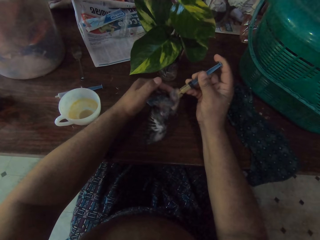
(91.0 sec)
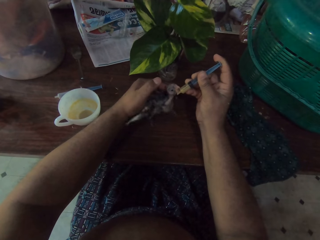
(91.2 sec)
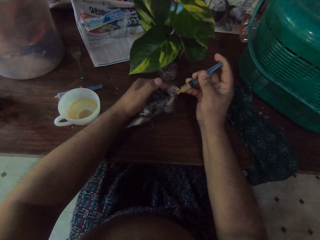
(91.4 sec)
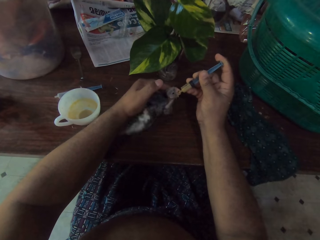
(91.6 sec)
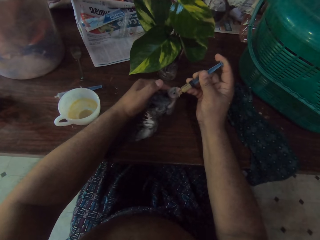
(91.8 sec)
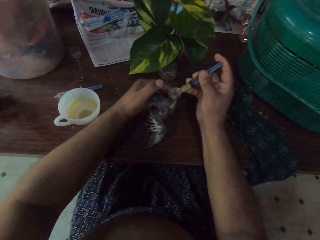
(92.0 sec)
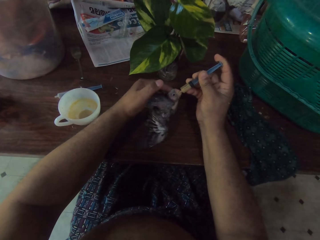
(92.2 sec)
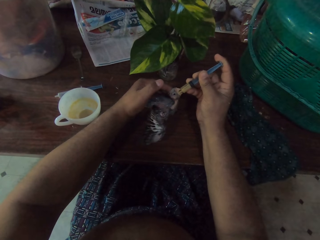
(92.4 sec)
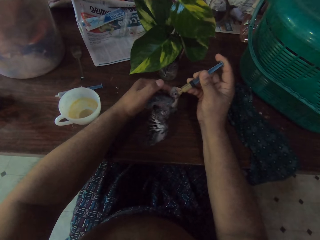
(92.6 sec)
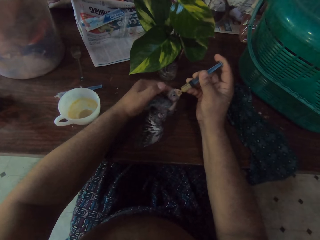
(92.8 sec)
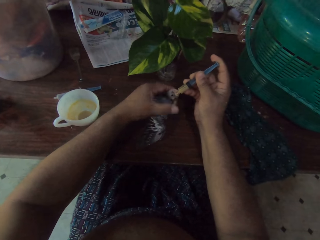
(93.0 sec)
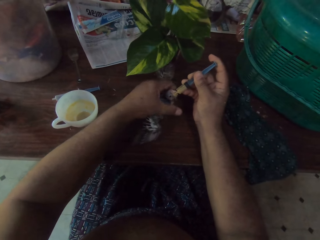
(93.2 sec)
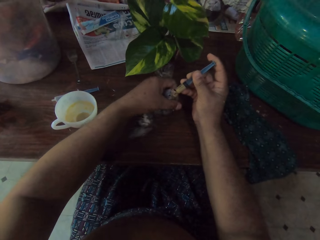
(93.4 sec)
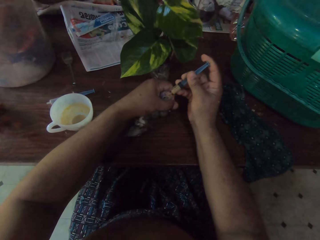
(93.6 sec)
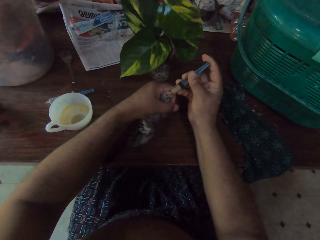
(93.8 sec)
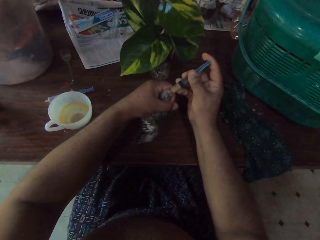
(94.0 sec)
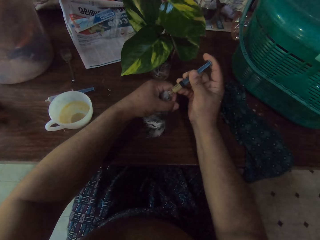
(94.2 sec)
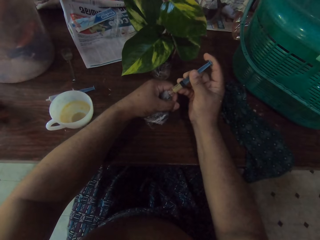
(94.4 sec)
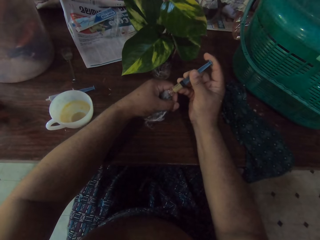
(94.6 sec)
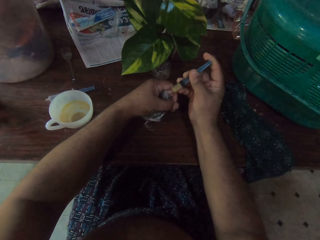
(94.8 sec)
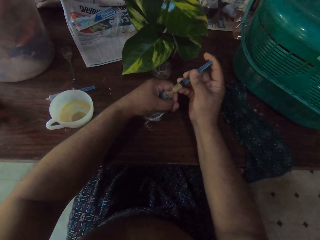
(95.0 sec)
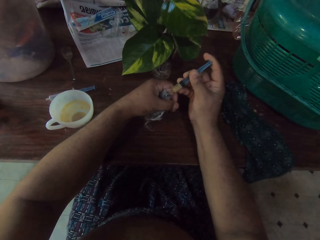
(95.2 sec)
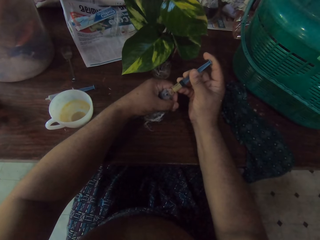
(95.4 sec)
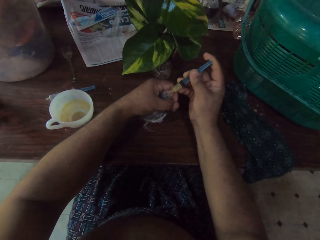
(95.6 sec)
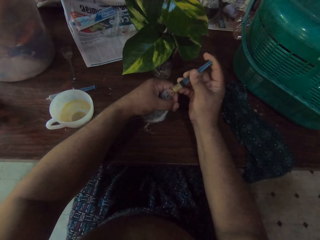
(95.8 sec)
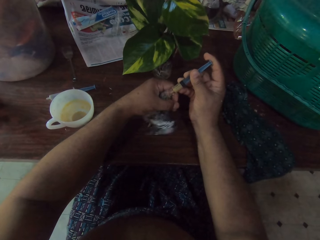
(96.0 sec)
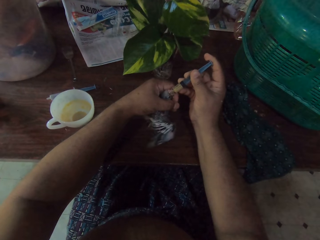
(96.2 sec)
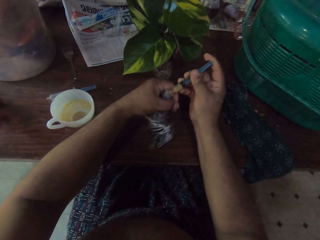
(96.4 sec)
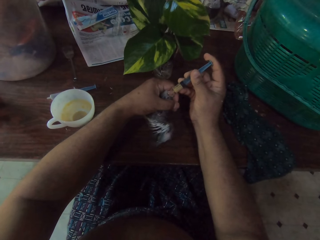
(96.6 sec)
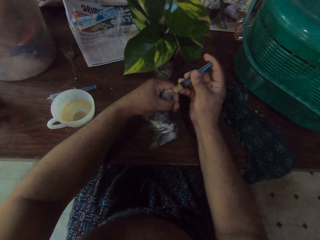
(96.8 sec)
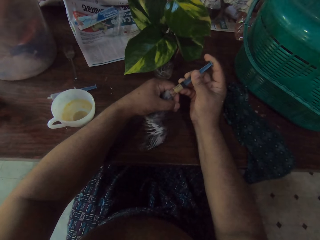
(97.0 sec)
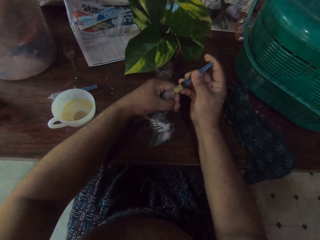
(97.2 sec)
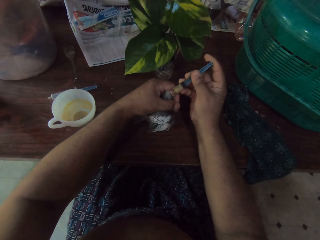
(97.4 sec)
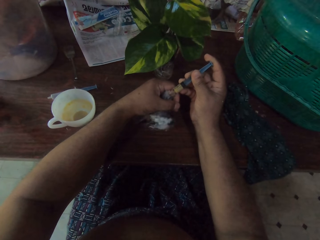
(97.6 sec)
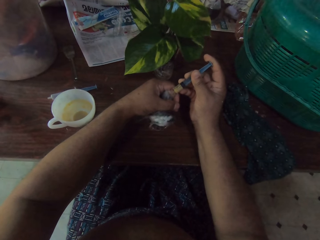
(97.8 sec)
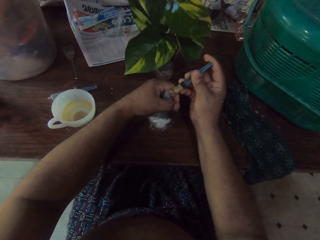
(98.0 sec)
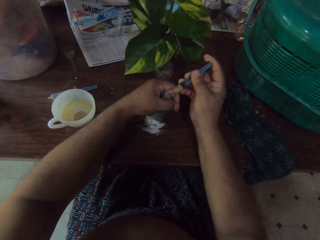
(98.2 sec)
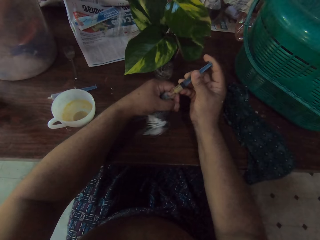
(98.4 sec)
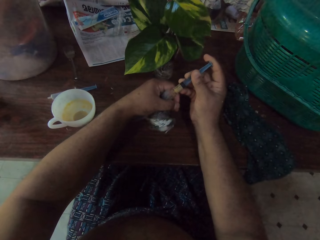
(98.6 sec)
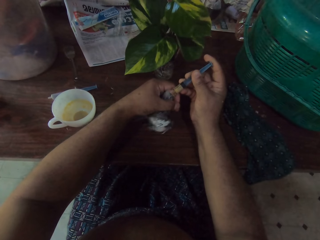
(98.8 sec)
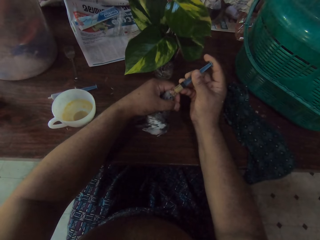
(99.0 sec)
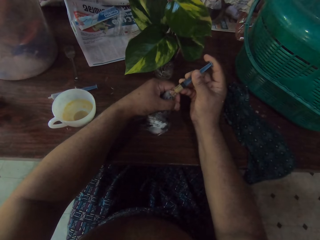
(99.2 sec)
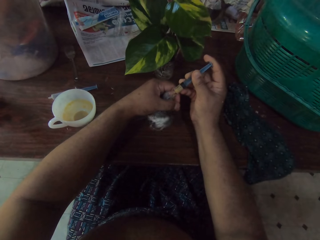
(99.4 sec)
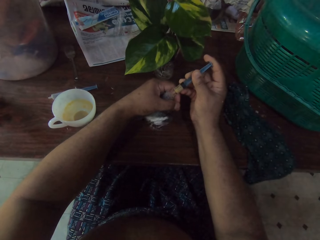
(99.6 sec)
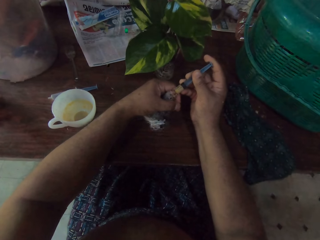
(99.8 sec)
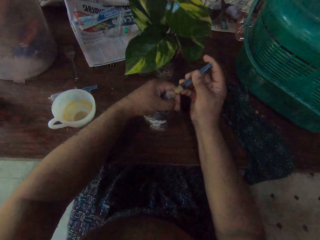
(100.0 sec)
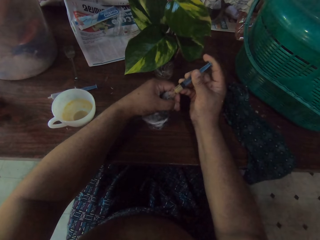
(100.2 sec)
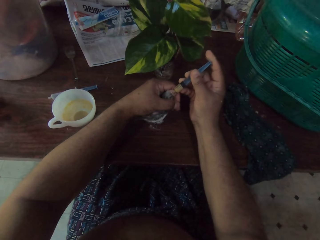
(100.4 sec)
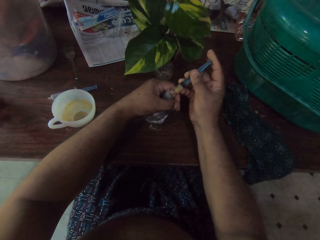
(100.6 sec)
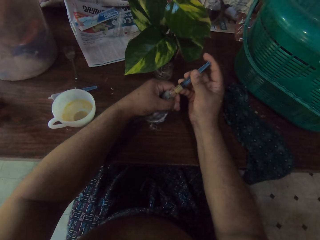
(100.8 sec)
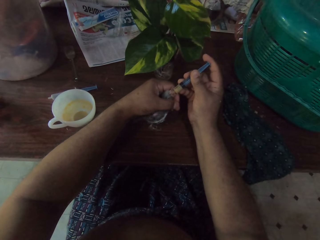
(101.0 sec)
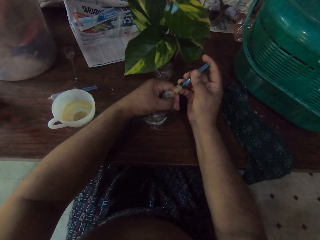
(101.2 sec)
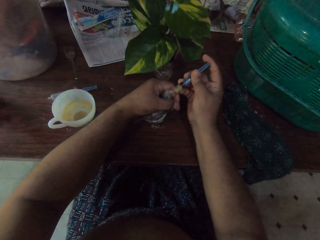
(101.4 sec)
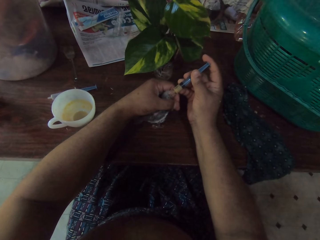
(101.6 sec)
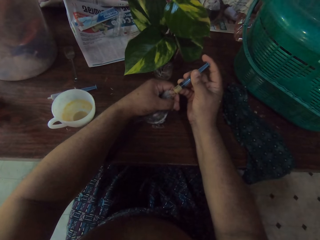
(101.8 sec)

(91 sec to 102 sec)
The camera wearer holds the chick with his hand on the table. He feeds the chick with fluid from the injection.

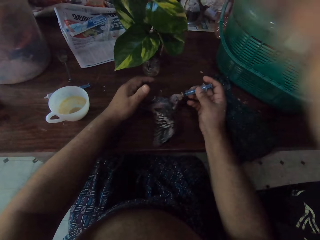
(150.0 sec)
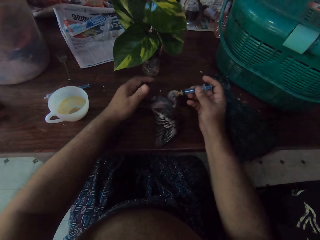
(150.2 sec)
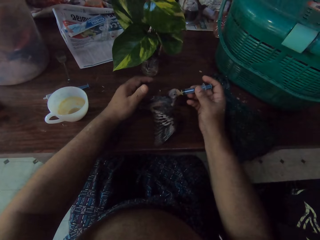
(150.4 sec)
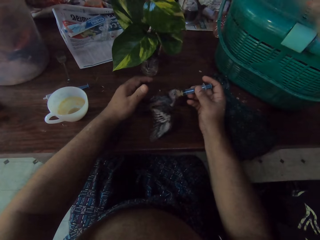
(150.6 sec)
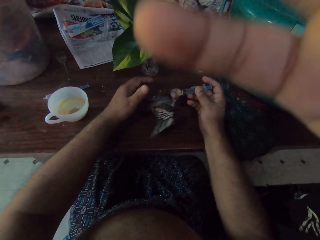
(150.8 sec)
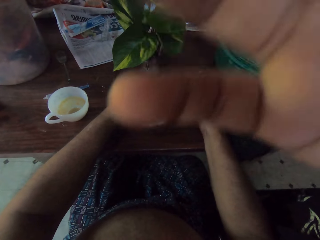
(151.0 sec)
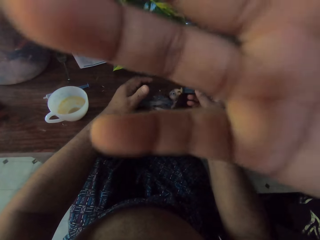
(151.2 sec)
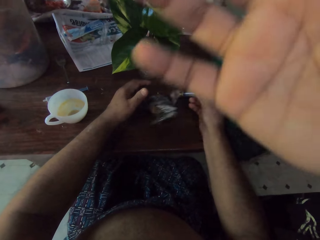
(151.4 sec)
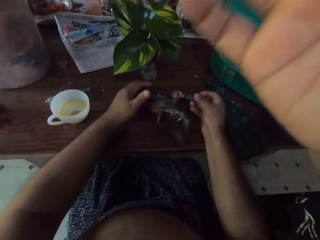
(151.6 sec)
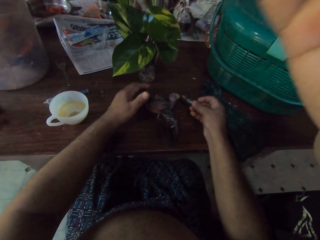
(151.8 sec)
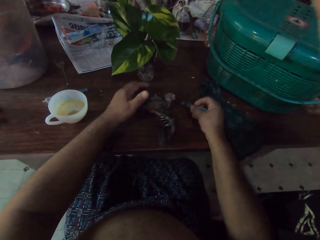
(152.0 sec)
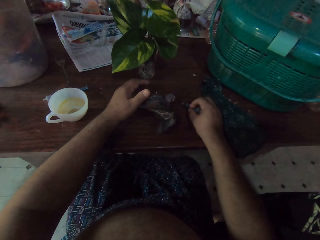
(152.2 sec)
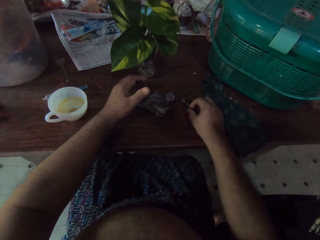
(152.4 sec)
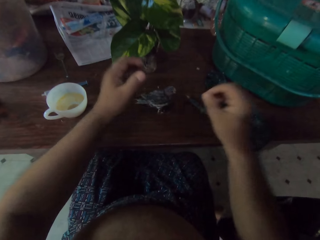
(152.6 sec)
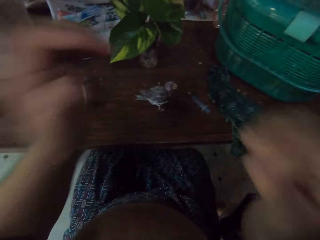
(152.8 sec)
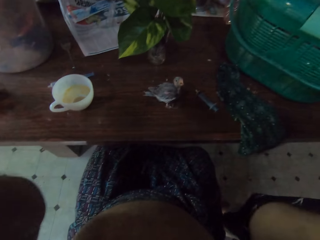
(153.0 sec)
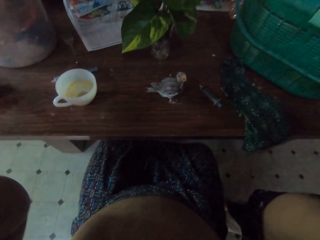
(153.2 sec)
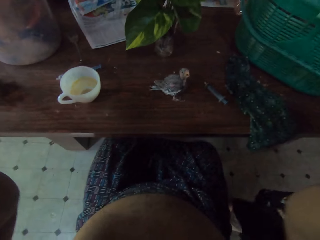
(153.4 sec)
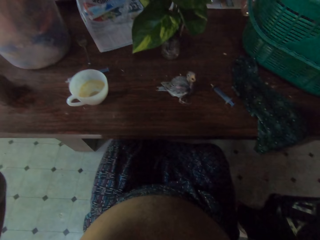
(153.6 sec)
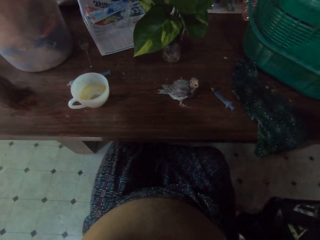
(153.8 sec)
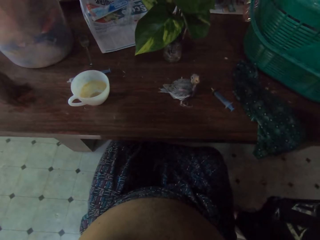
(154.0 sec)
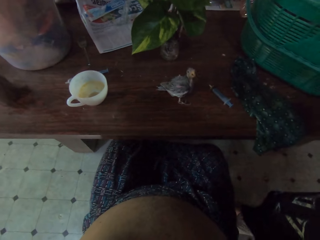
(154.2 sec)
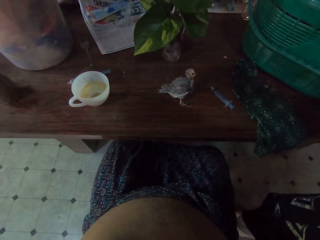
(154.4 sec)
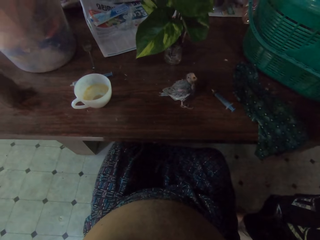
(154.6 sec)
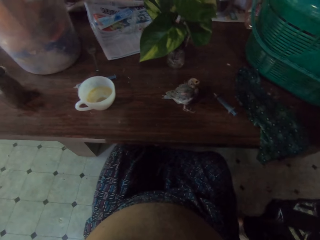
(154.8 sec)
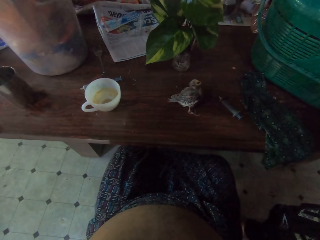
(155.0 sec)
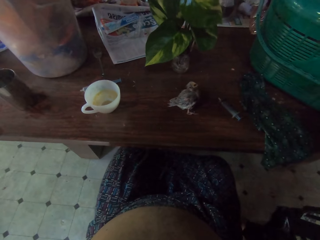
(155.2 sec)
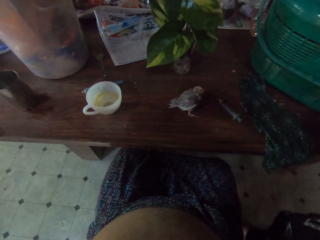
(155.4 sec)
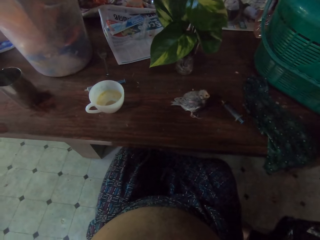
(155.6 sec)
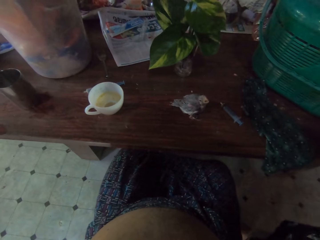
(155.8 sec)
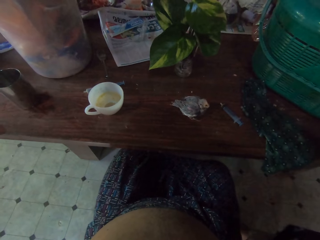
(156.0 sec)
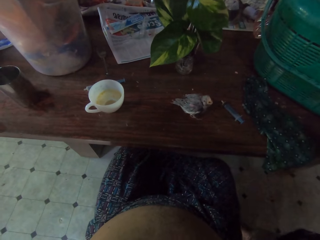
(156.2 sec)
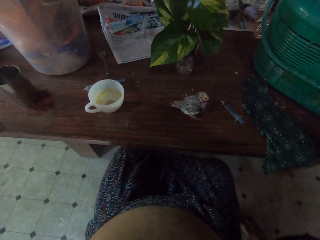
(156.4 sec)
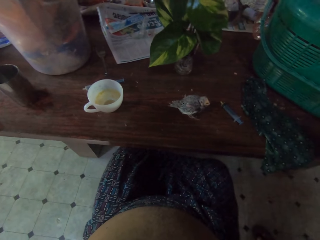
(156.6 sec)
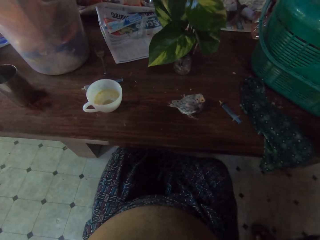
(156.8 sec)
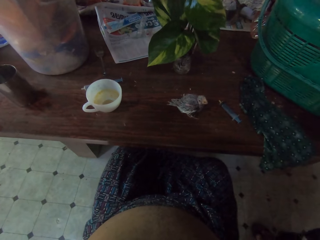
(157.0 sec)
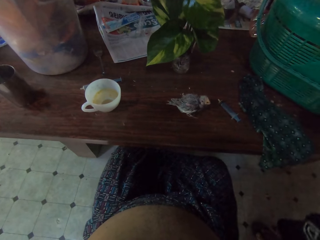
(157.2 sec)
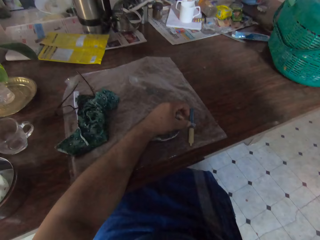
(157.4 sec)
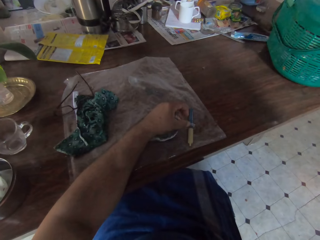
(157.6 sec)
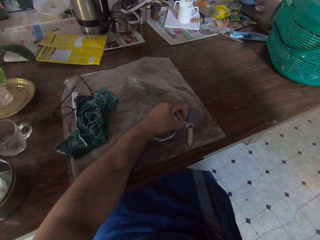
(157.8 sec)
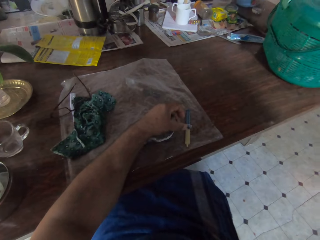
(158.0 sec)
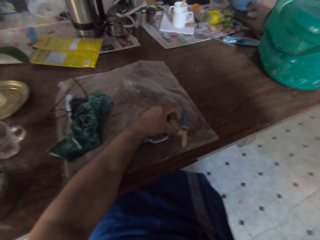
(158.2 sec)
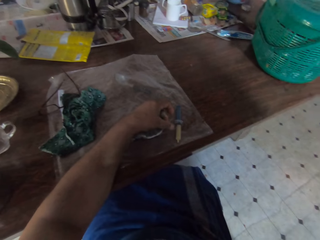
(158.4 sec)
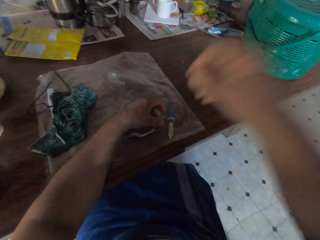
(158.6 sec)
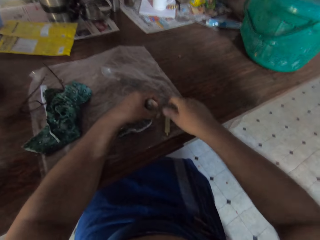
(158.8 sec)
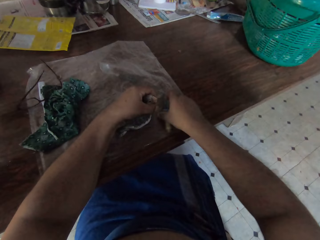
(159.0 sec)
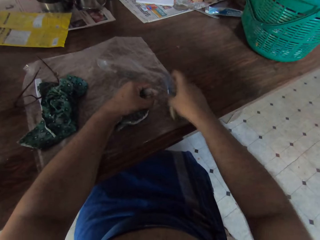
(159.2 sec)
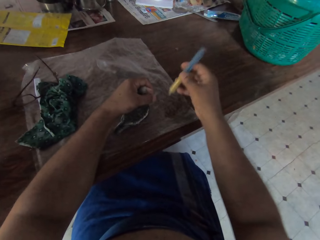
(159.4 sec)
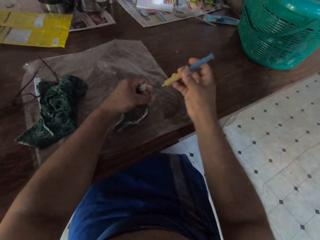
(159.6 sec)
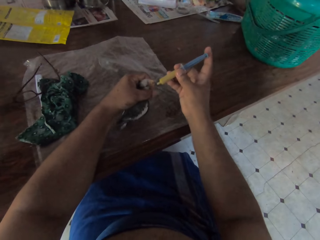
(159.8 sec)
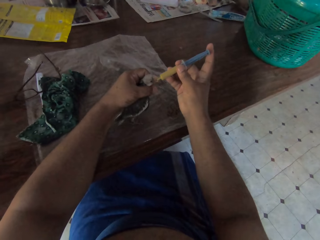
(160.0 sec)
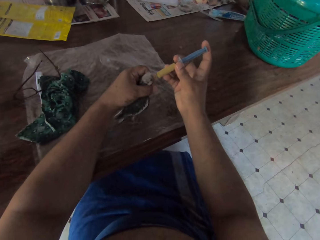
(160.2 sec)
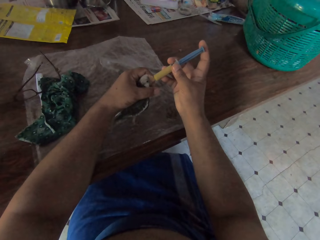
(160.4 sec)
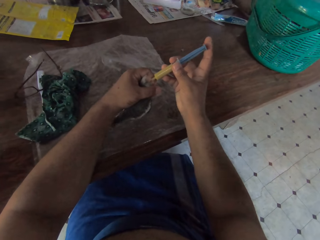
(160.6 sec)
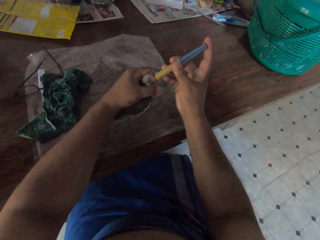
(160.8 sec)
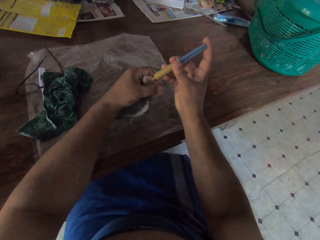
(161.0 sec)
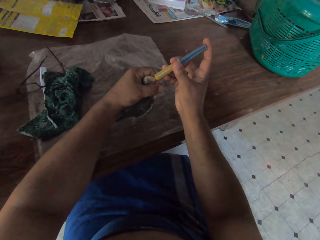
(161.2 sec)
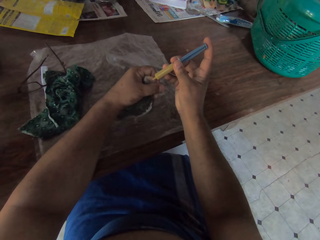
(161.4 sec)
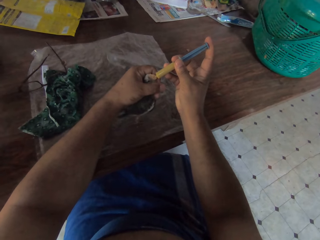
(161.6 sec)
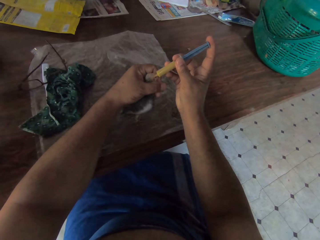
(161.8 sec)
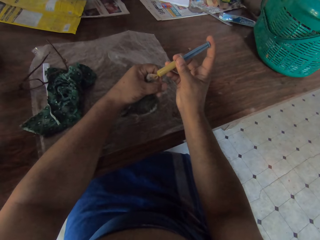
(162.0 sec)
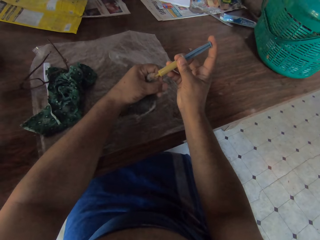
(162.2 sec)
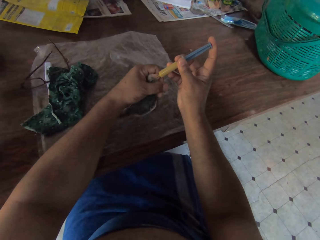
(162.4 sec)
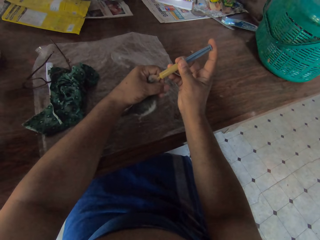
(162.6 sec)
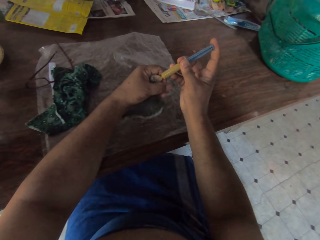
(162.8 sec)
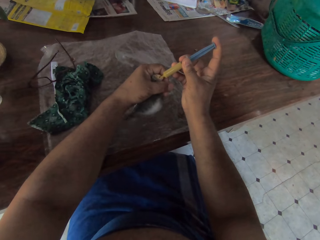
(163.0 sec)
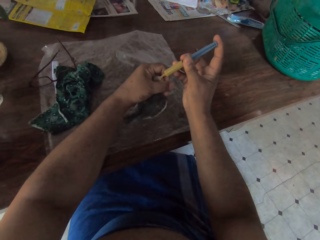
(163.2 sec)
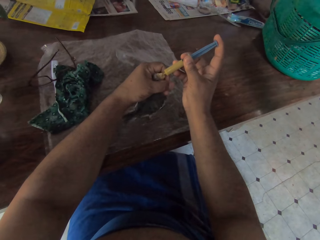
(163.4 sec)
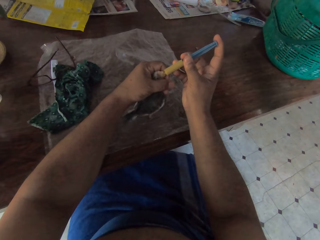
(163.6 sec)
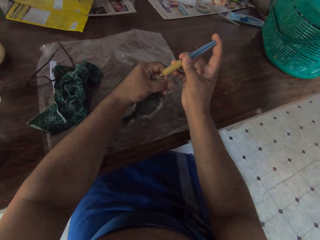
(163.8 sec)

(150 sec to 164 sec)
The camera wearer withdraws the injection from the chick's beak. He drops the injection on the table. He adjusts the camera. He raises his hands up. He holds the chick with his hand on the table. He picks up the injection on the table. He puts the injection in the mouth of the chick.
